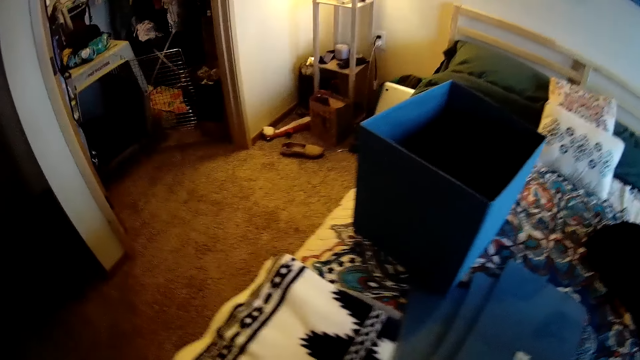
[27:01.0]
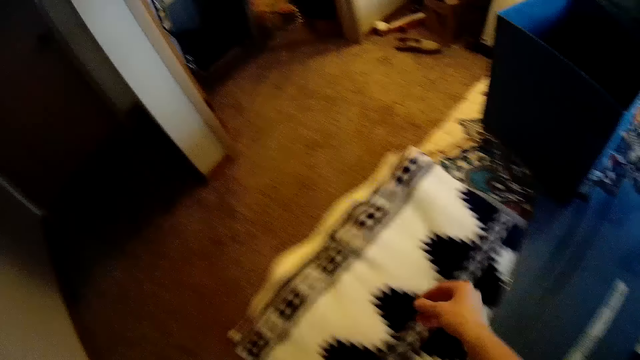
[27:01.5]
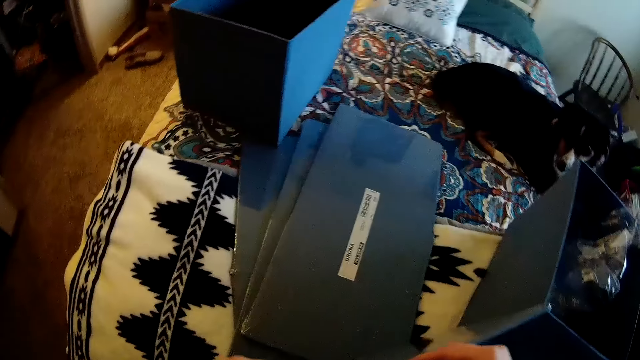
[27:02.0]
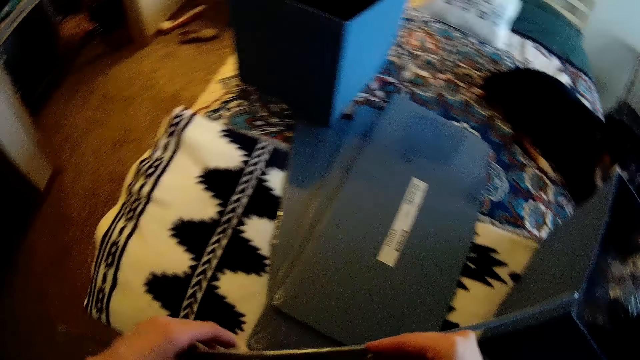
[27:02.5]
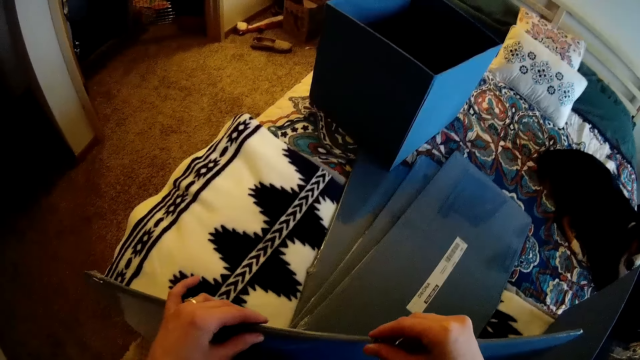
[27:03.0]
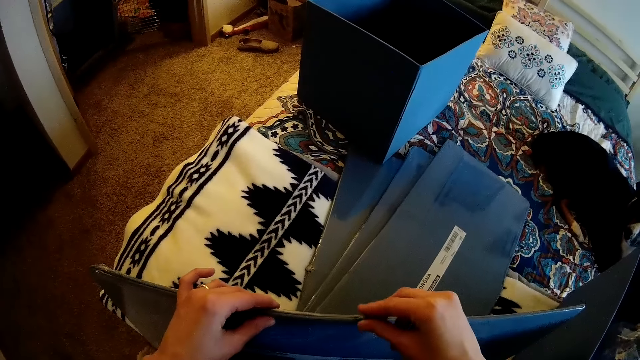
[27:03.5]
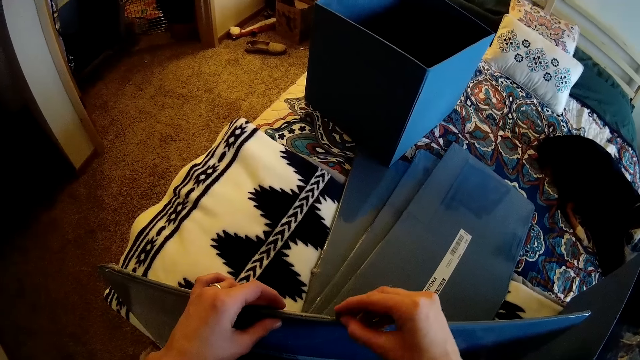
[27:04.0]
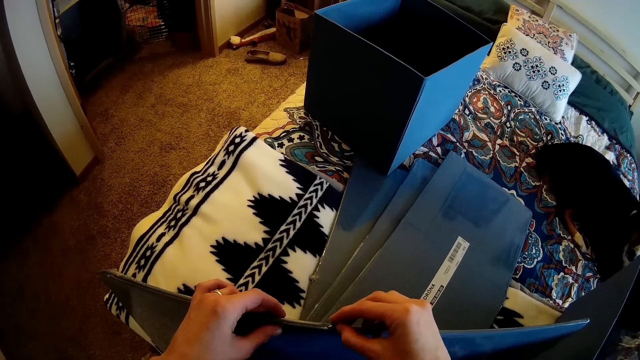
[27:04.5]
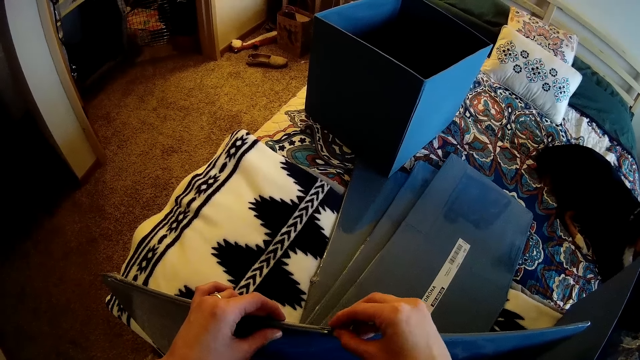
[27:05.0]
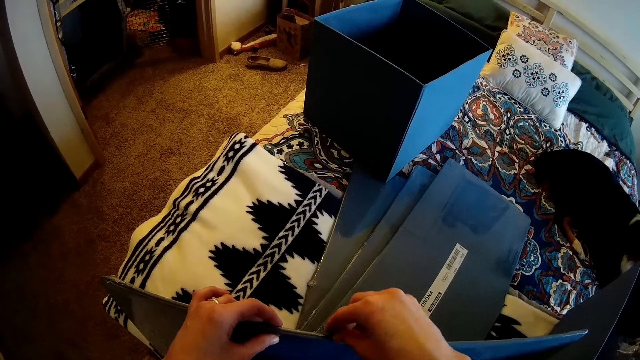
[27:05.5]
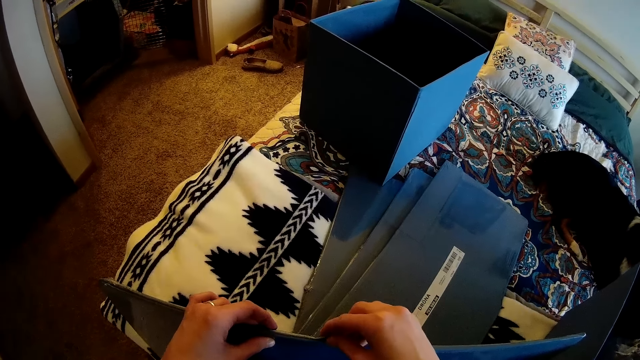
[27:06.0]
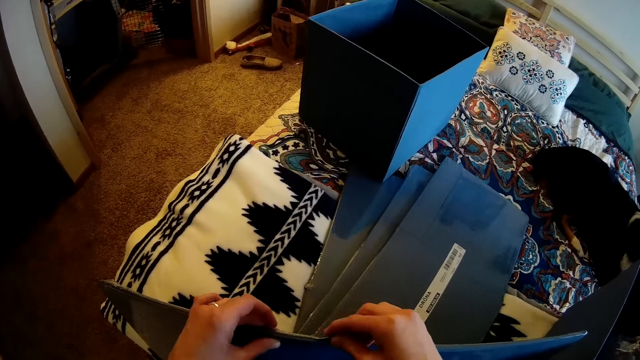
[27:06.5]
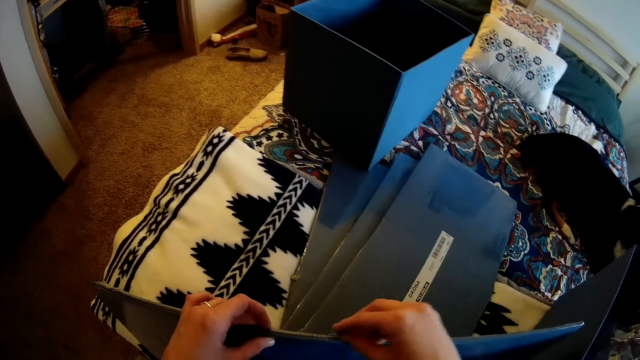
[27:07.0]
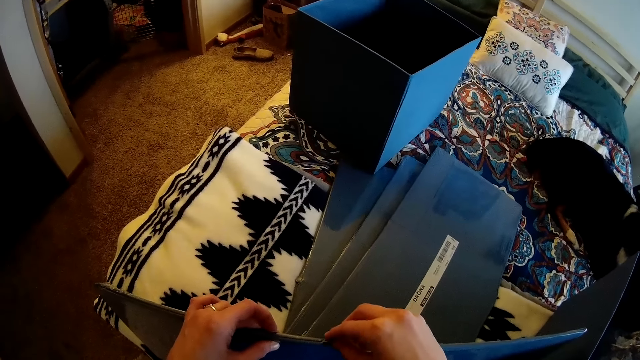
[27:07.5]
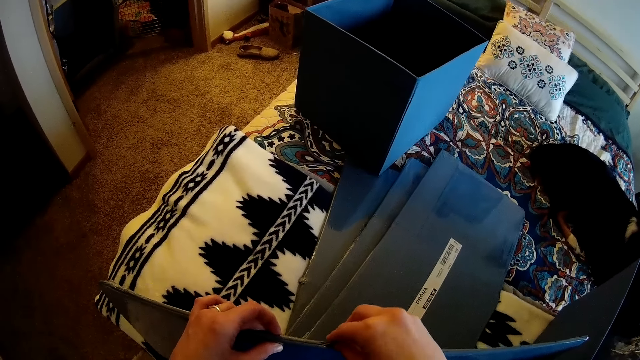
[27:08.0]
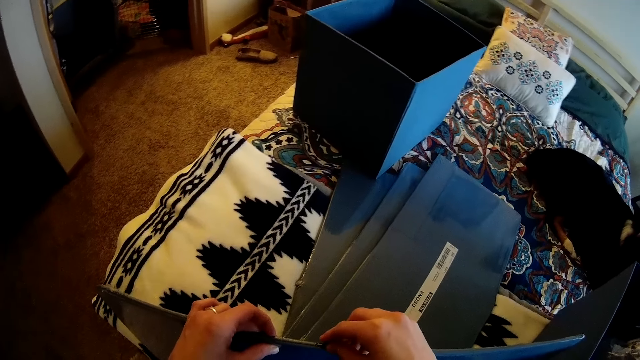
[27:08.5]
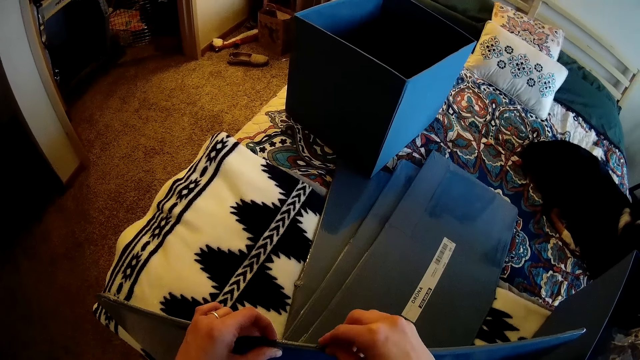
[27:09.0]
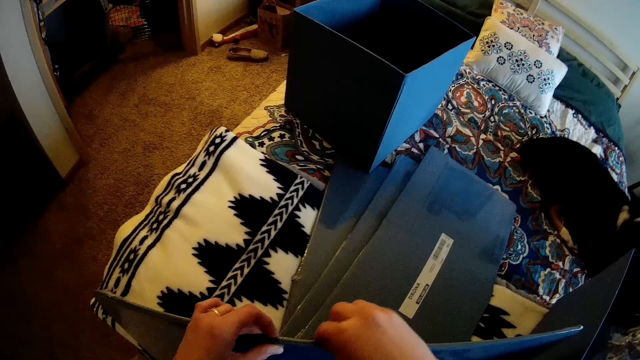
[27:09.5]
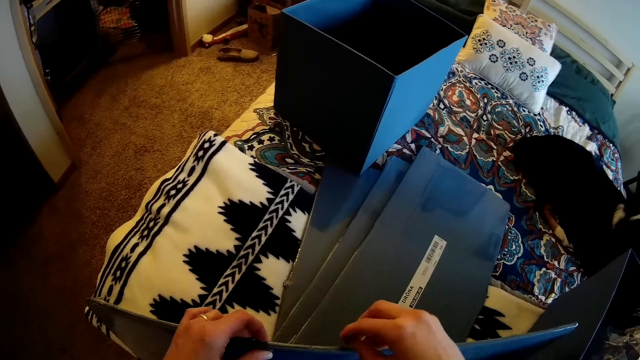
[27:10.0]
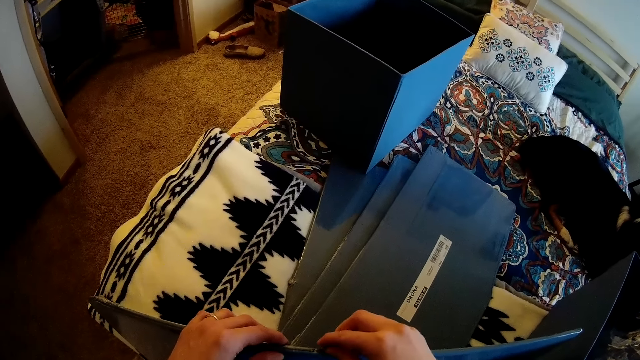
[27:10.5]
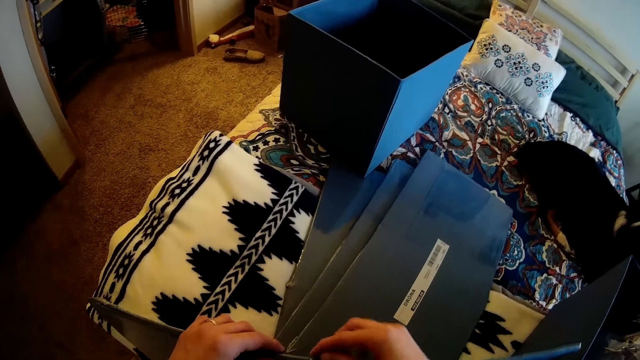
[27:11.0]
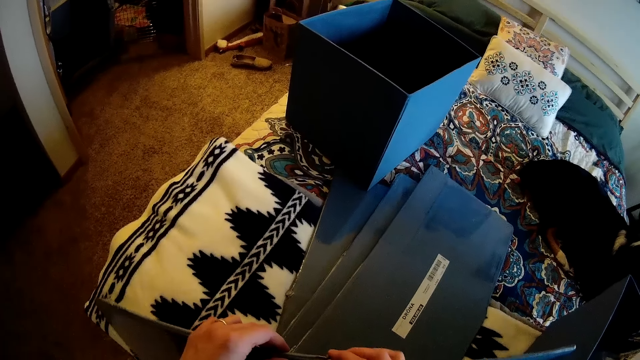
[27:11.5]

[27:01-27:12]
The camera wearer picks up the small pin. They cut the wrapping paper with the pin.

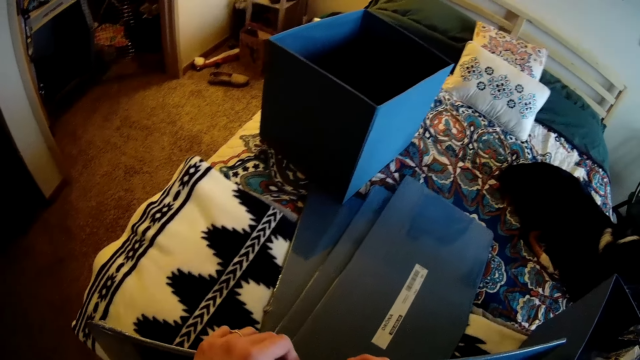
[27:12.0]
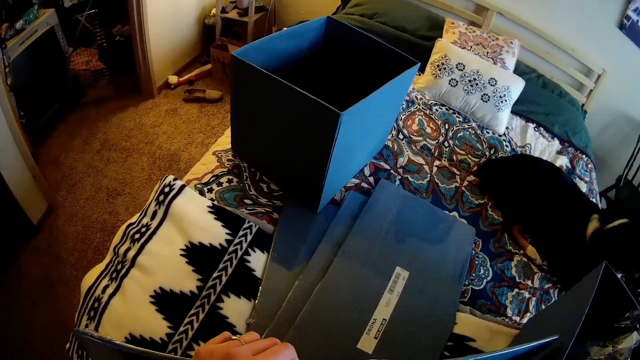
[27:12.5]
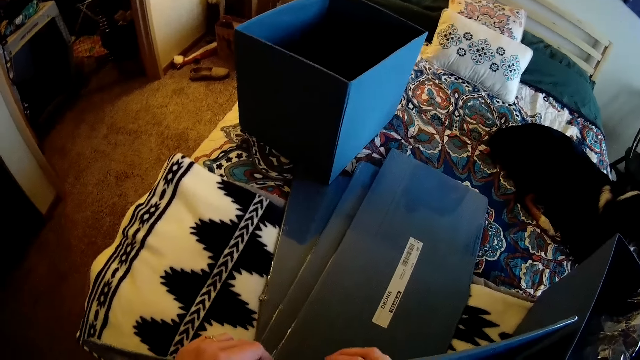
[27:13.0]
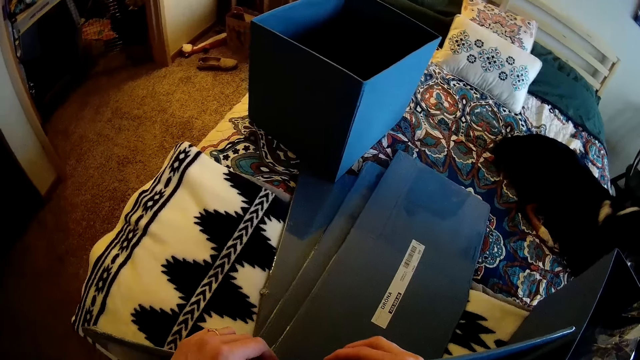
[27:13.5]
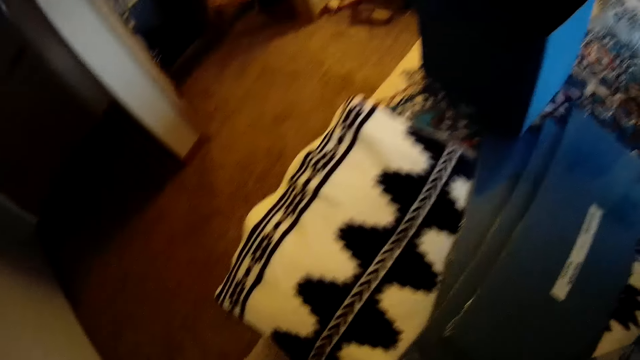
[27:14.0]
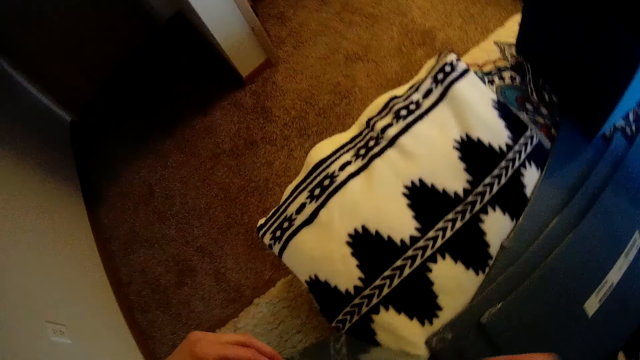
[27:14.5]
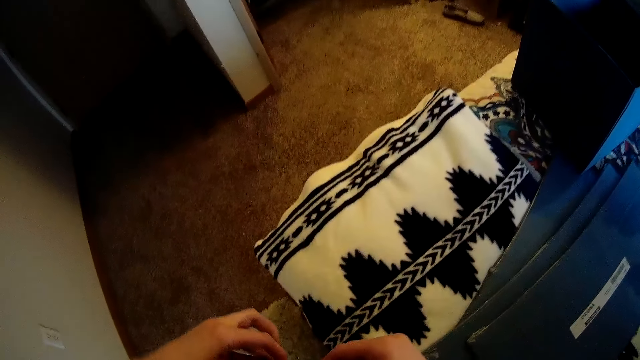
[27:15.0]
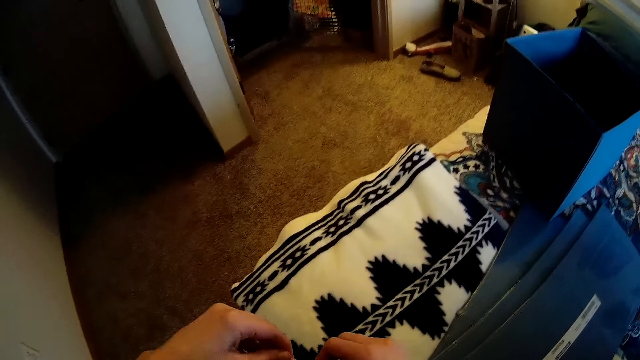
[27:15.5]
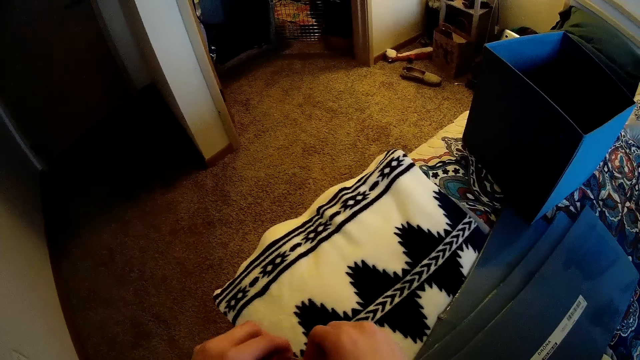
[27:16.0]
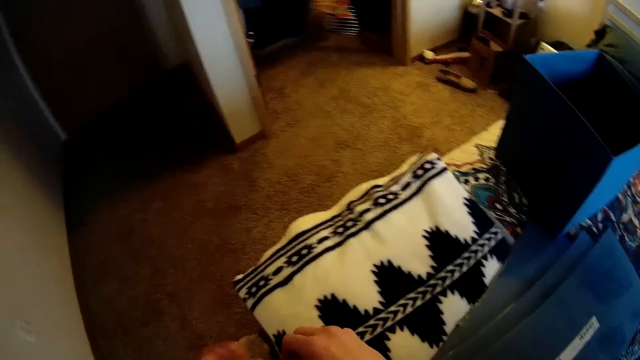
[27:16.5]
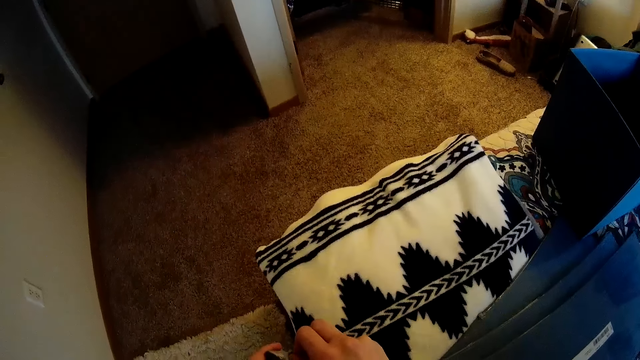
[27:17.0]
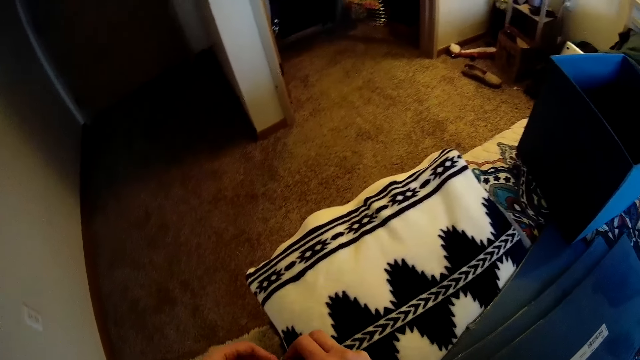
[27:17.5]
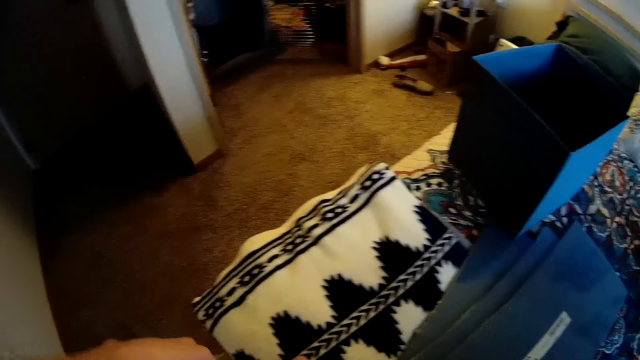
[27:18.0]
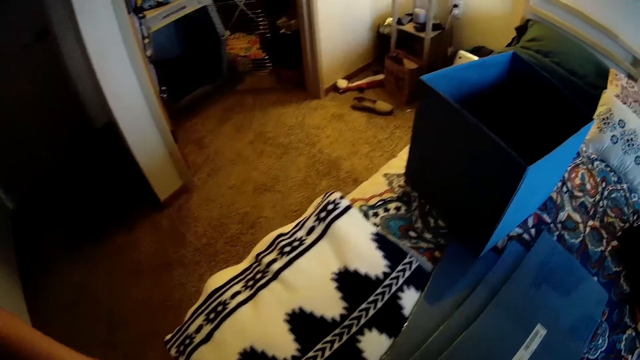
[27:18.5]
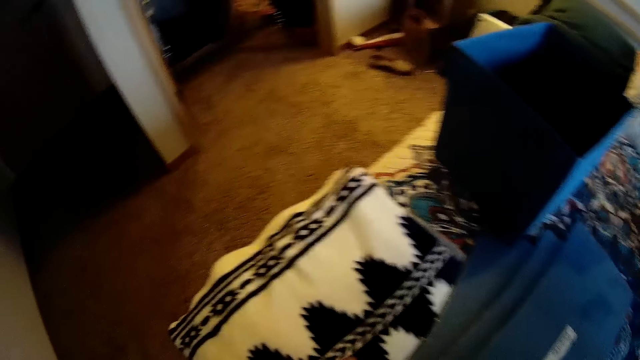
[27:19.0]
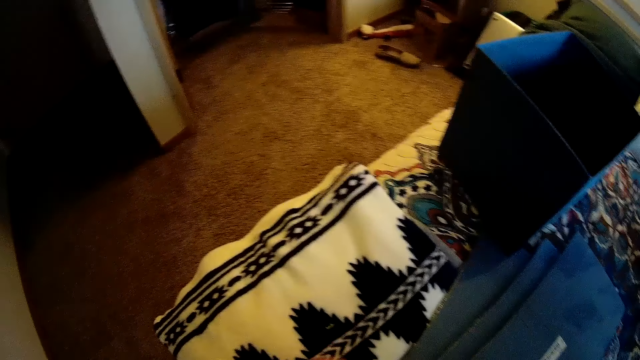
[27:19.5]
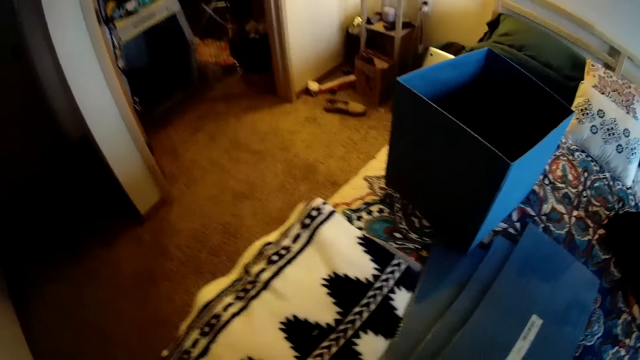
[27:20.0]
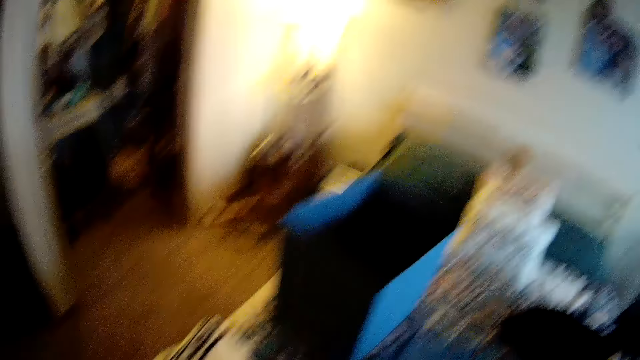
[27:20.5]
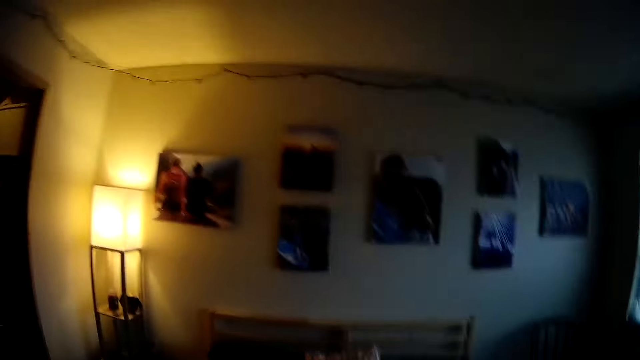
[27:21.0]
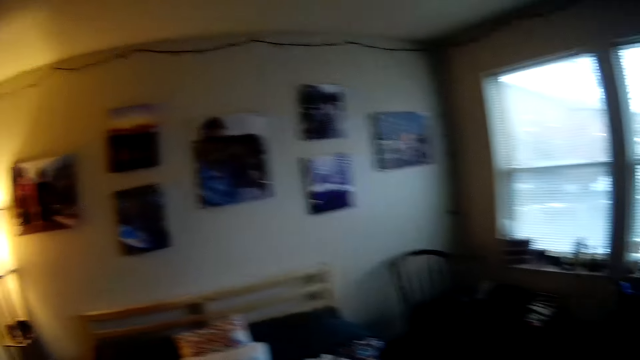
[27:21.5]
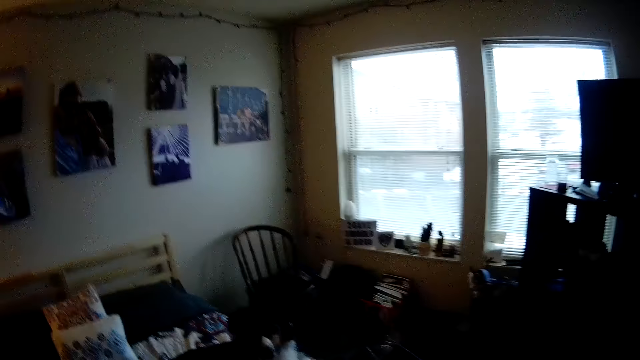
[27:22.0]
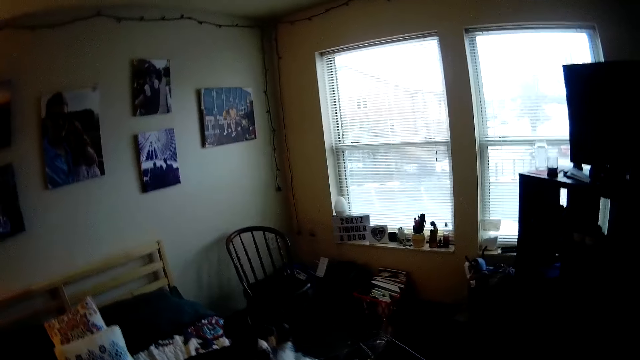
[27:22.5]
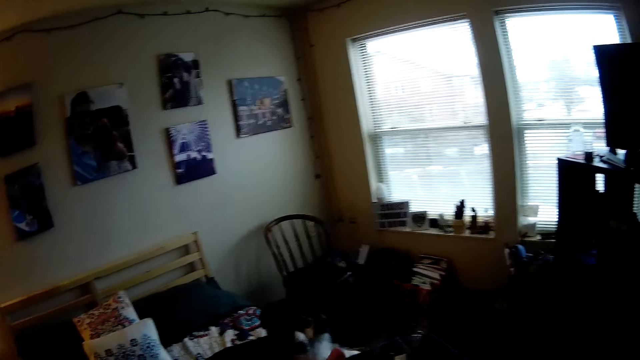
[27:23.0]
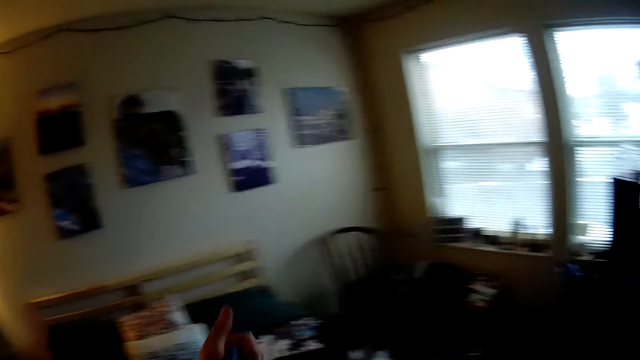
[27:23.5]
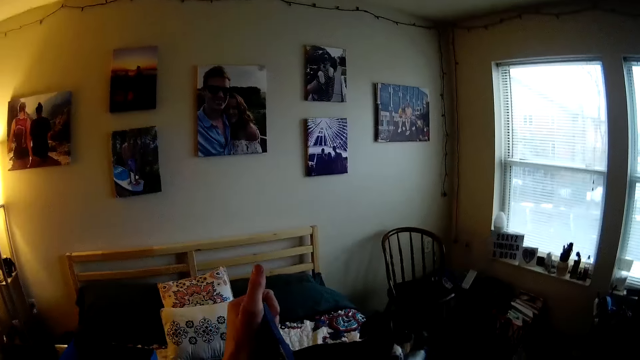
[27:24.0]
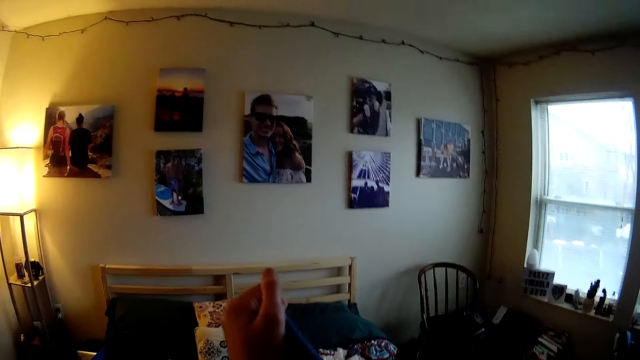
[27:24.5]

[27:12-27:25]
The camera wearer moves the hand on the box. They move the hand. They stare in the room. They hold the black box.
